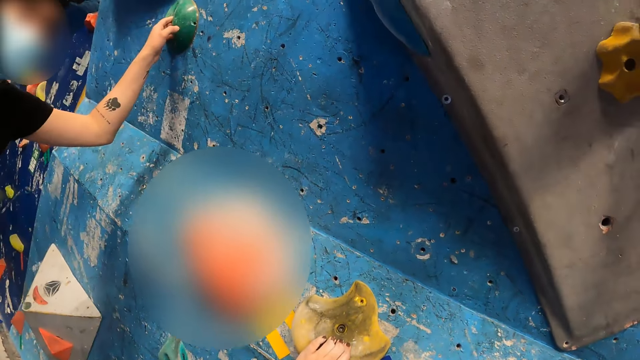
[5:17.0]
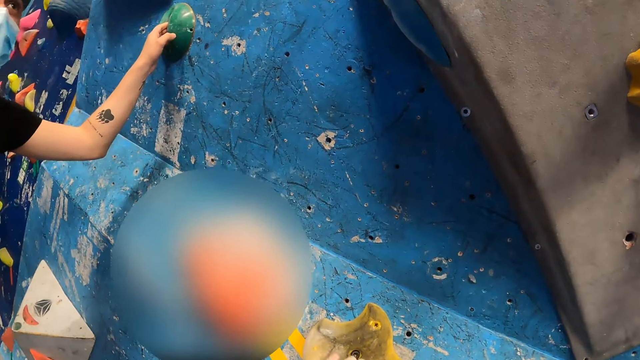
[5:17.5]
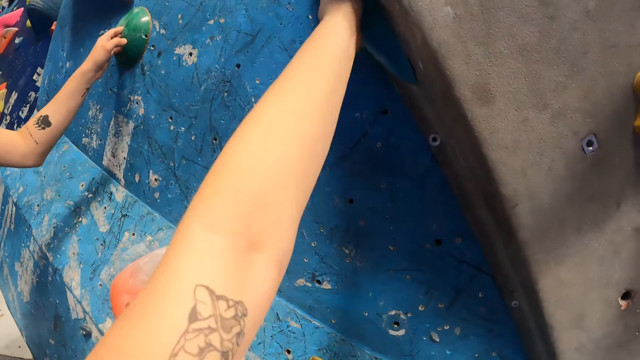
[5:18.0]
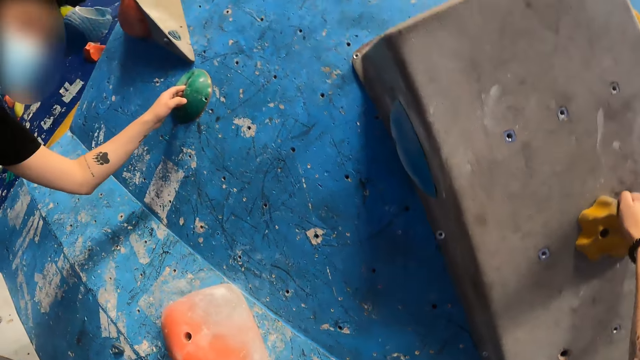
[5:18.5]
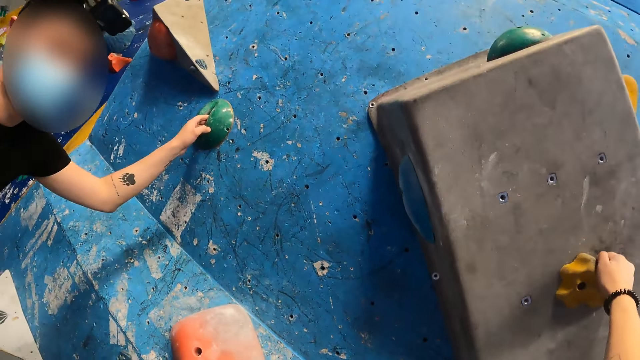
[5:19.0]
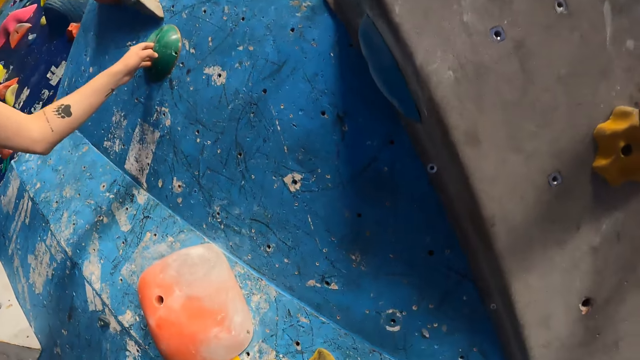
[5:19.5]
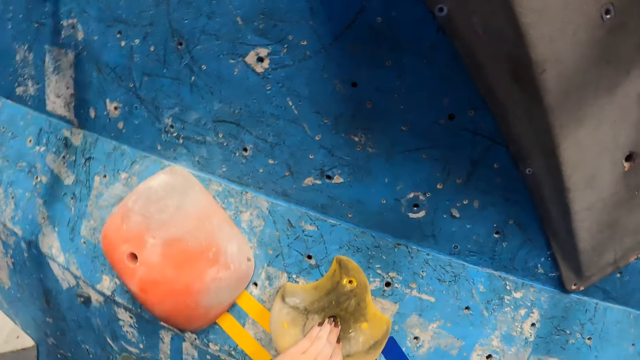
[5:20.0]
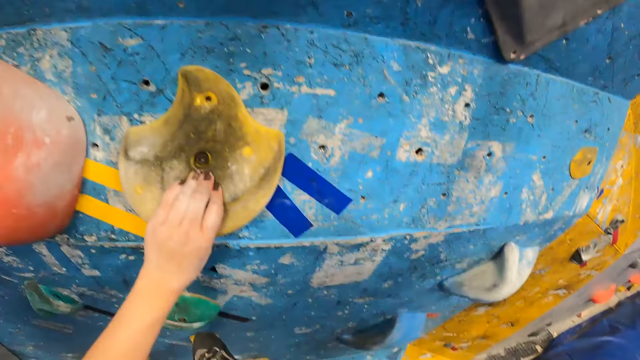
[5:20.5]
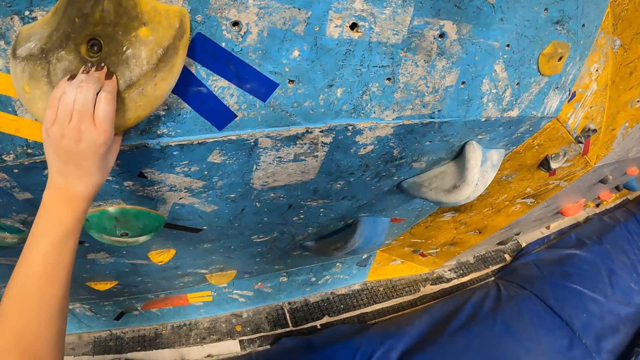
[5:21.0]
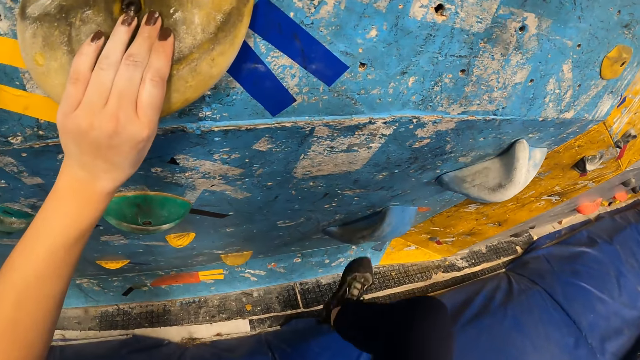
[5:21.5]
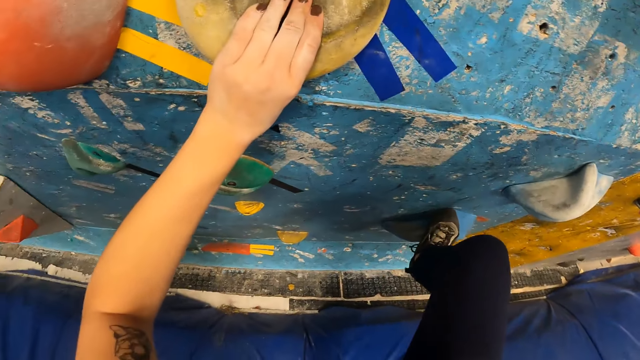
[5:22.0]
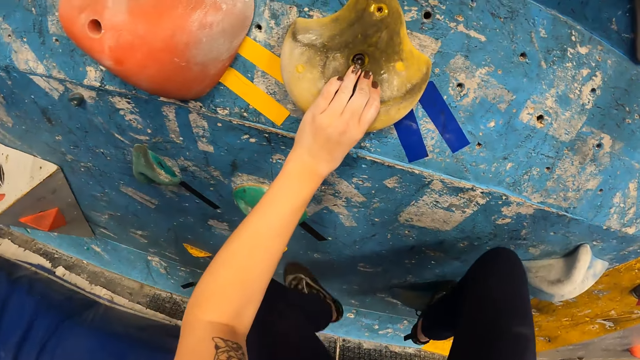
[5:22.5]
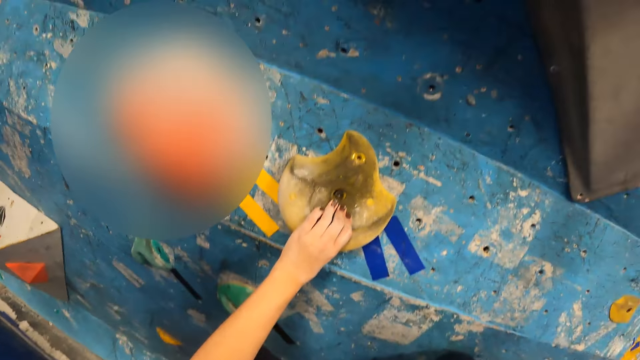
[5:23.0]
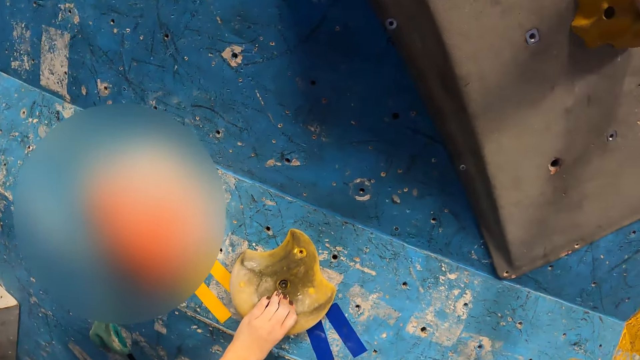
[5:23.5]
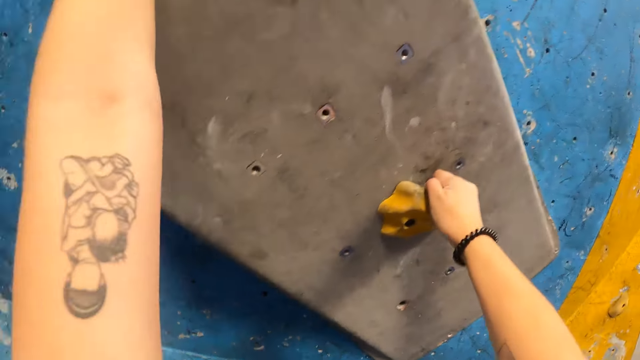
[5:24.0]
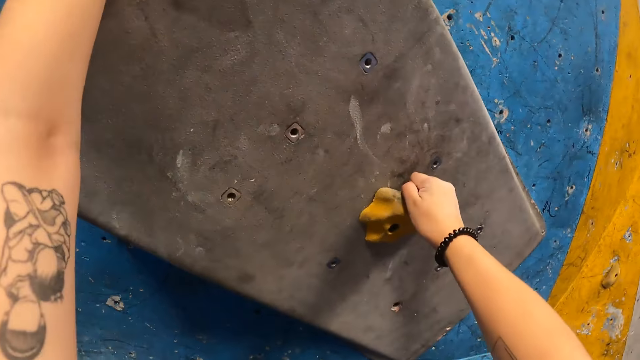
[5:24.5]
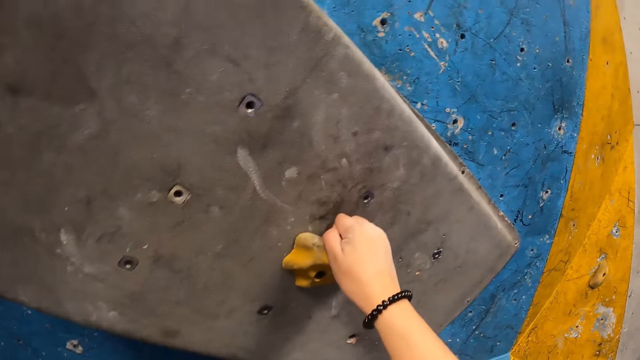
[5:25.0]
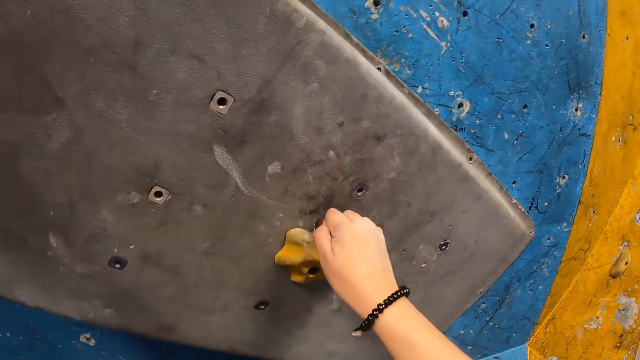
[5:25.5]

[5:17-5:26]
The man places his left hand on the climbing wall.

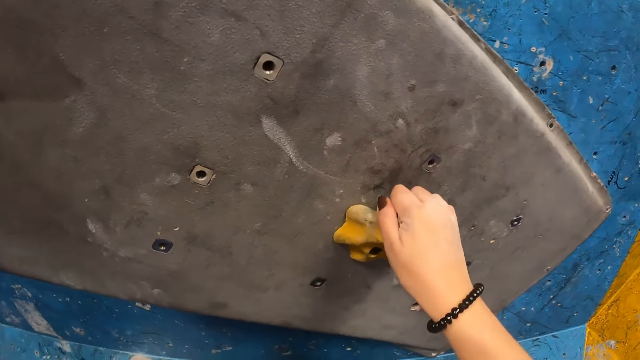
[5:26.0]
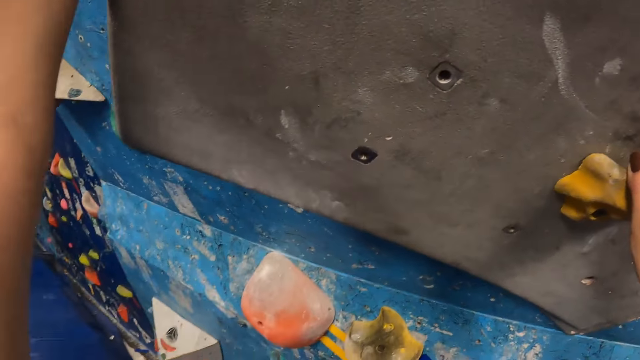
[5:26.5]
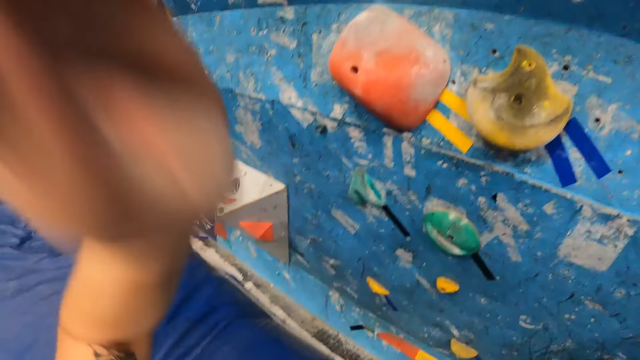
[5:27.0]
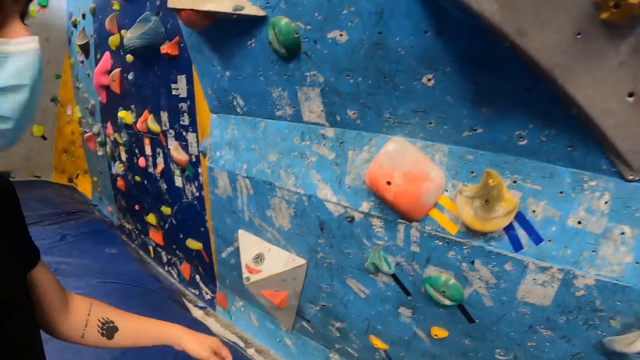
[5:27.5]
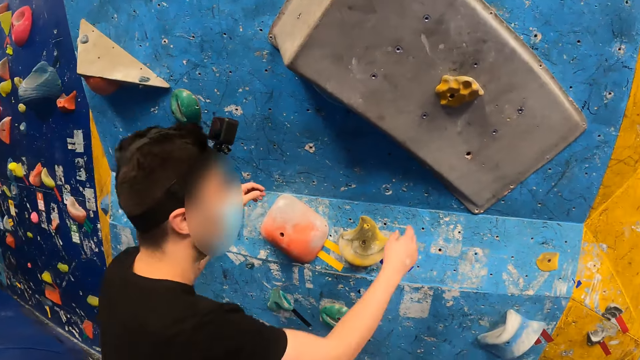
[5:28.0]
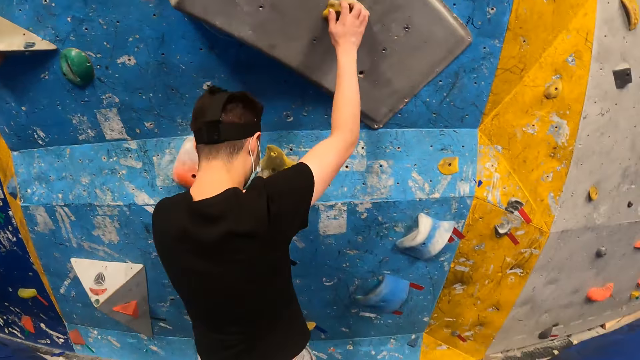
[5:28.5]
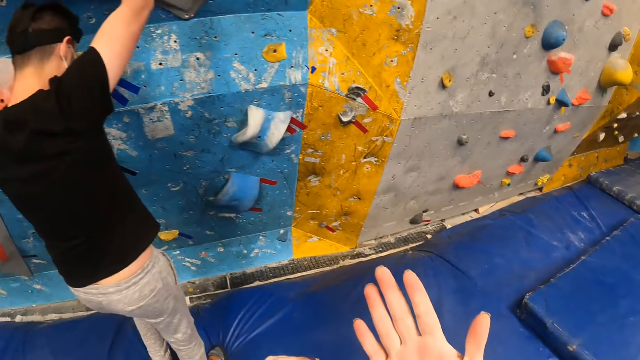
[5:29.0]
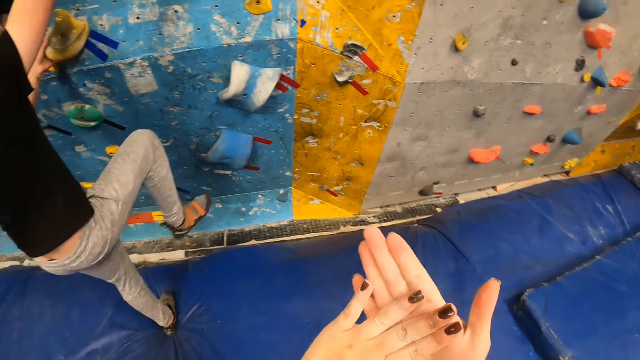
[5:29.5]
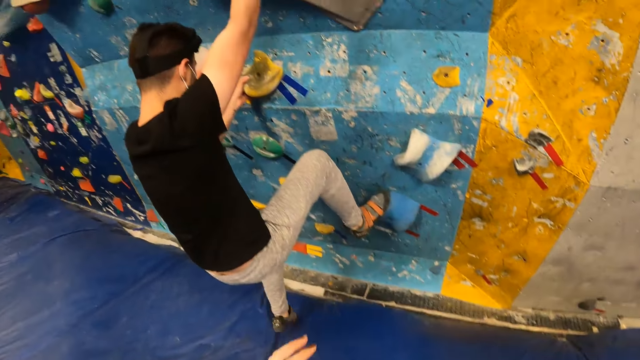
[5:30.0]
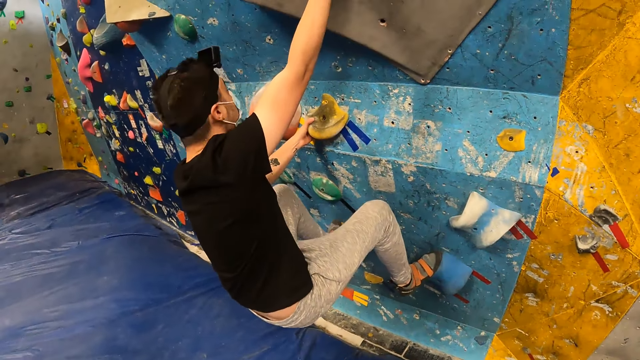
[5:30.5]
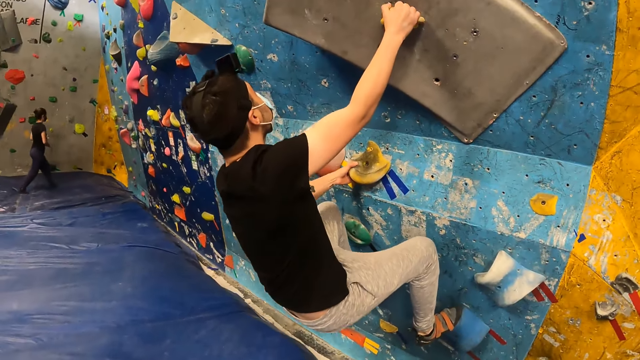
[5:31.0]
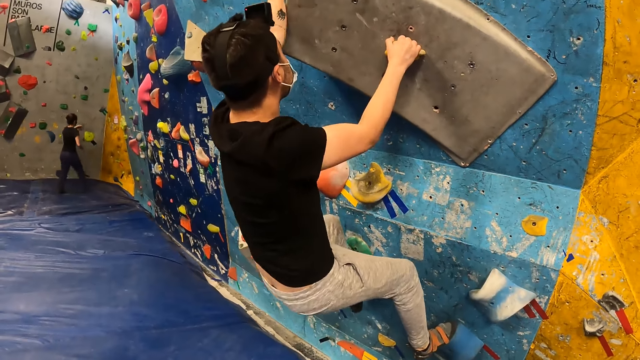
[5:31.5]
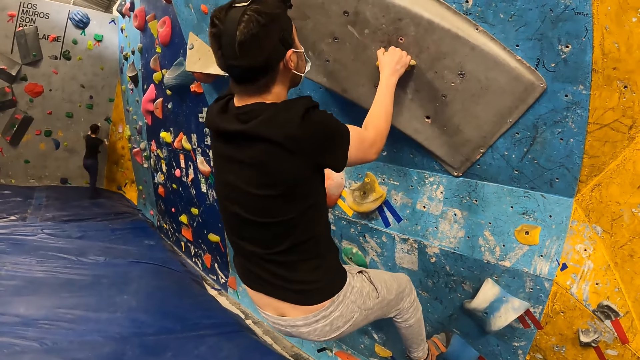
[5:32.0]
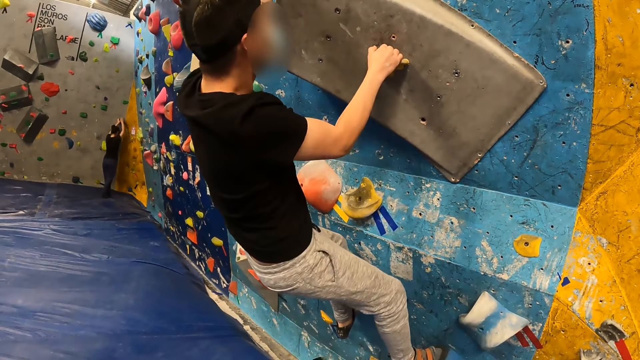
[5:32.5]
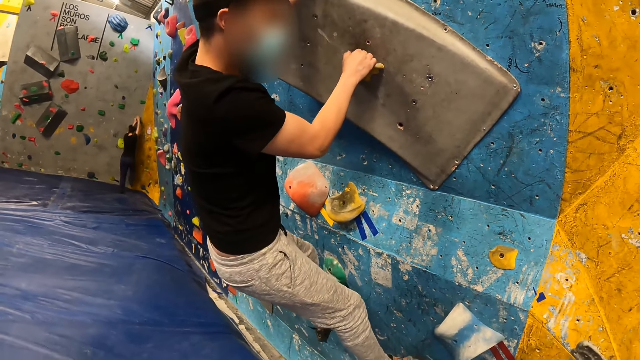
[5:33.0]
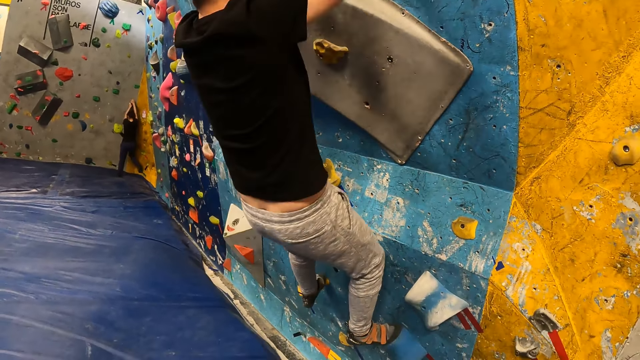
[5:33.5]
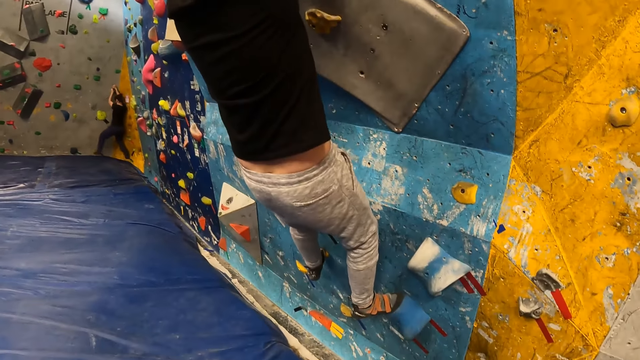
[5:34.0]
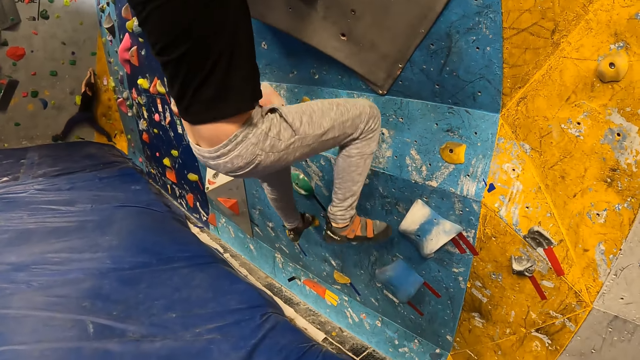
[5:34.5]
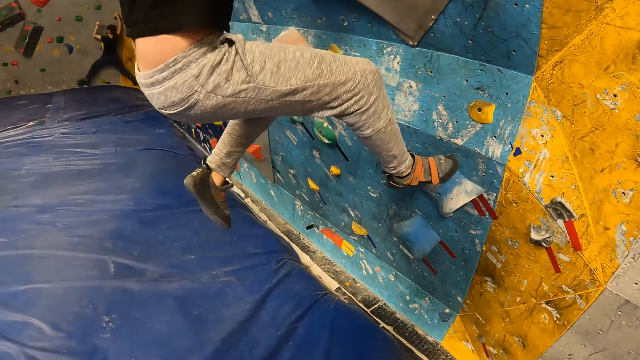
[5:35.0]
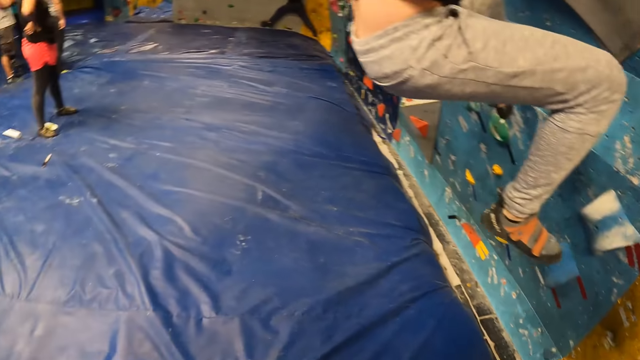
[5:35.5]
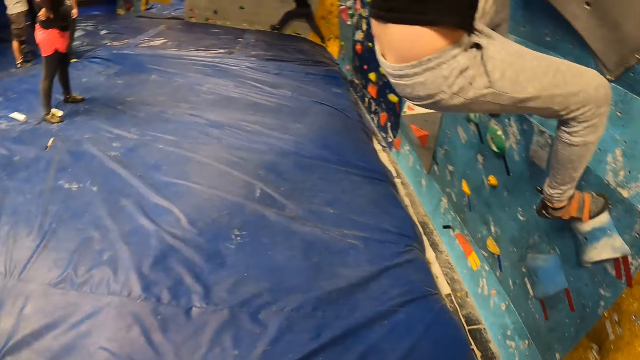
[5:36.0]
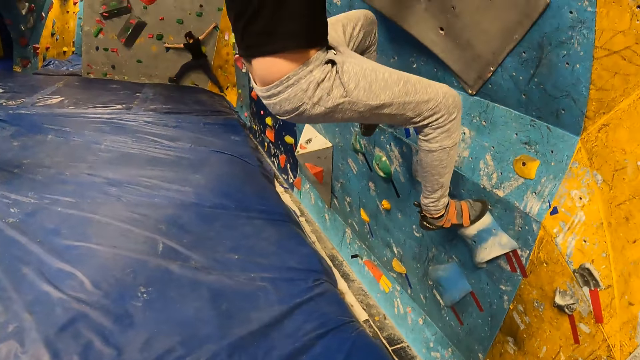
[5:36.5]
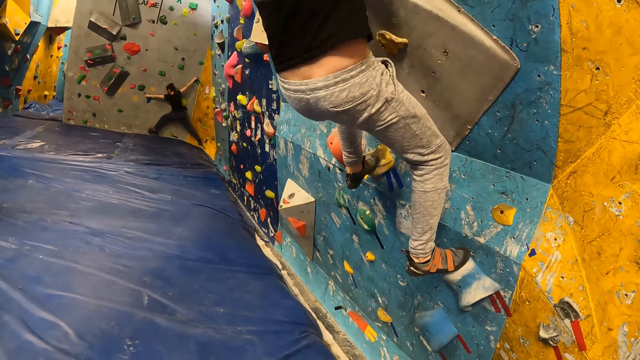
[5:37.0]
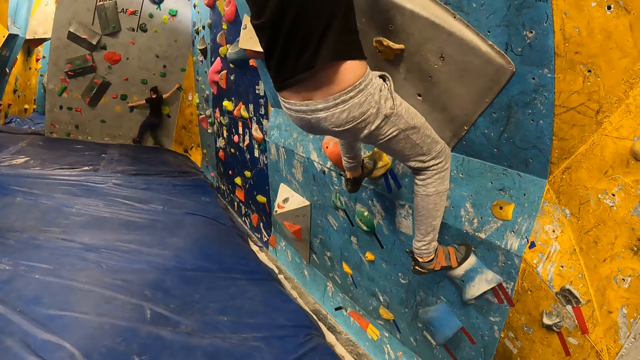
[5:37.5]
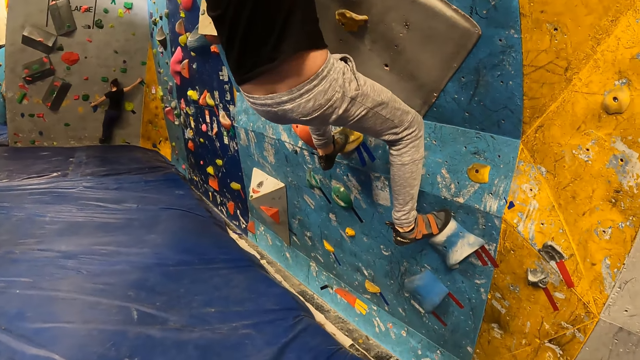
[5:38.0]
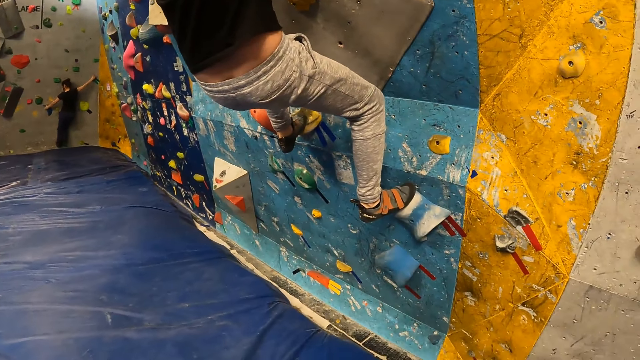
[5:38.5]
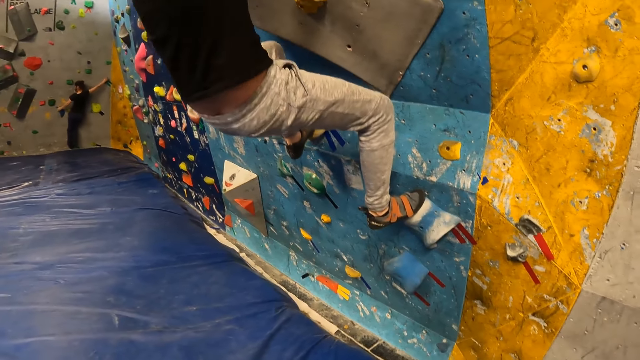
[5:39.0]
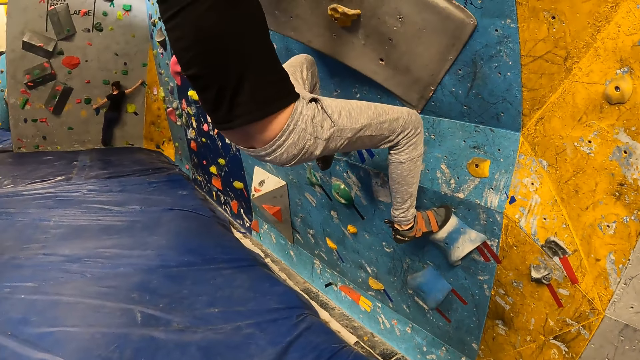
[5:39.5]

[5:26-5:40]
The camera wearer climbs down the climbing wall and jumps from the wall. The man climbs up the climbing wall. The man touches the wall. The camera wearer rubs her palms together. A woman climbs the climbing wall.
